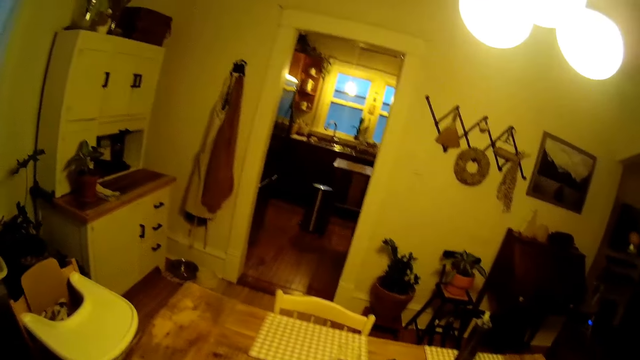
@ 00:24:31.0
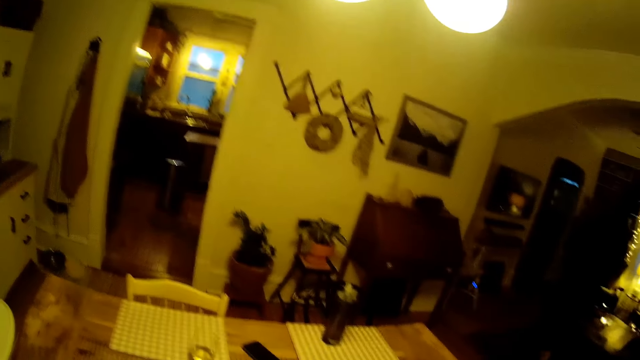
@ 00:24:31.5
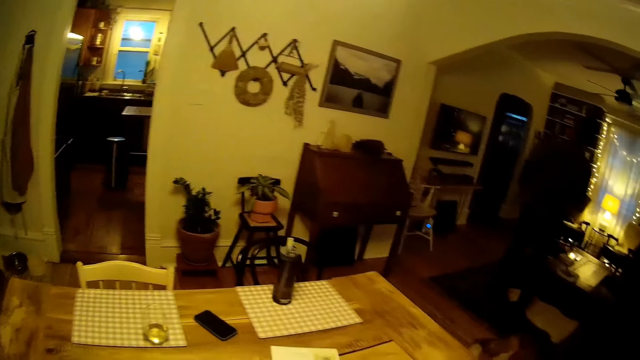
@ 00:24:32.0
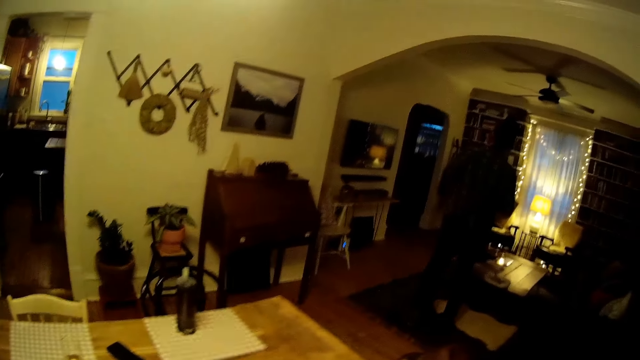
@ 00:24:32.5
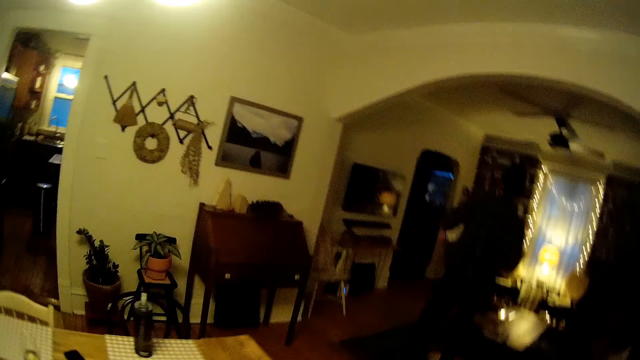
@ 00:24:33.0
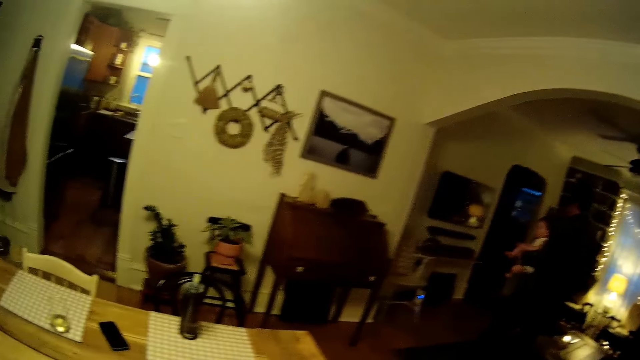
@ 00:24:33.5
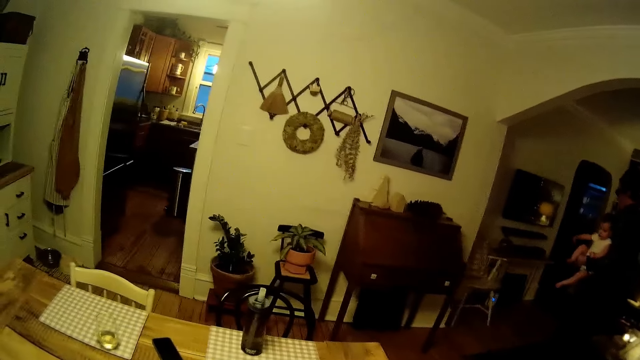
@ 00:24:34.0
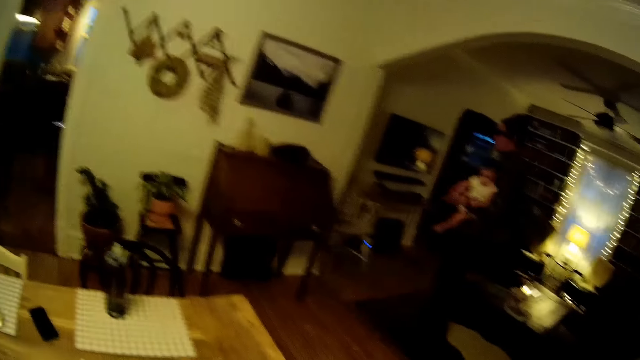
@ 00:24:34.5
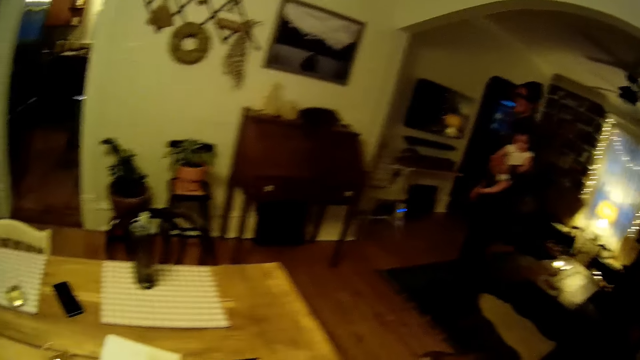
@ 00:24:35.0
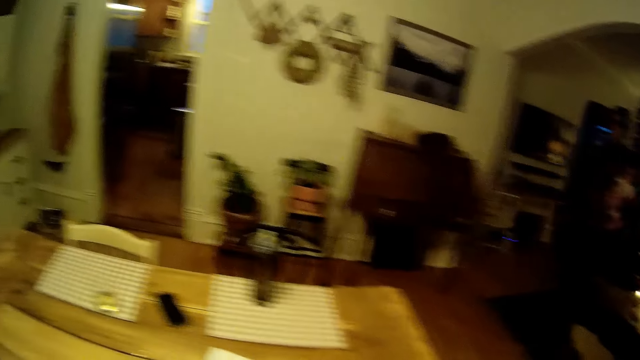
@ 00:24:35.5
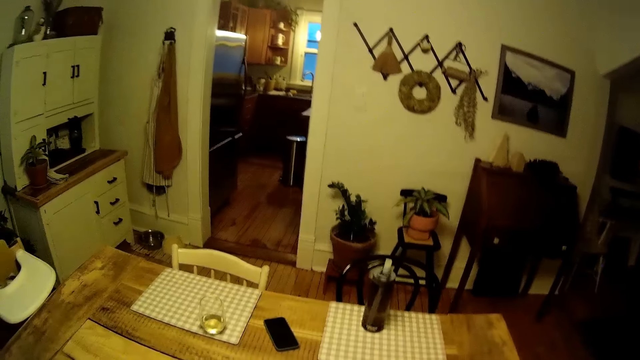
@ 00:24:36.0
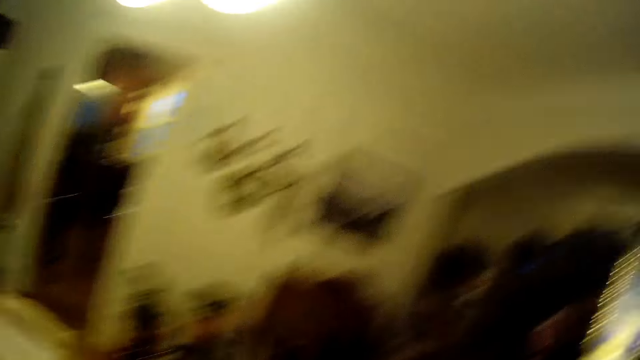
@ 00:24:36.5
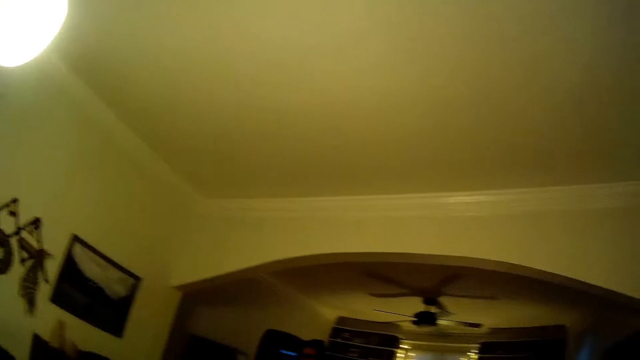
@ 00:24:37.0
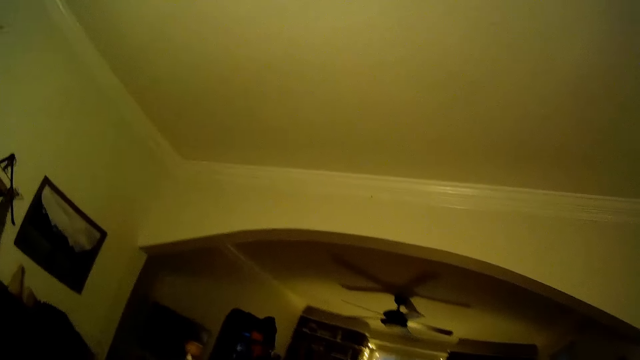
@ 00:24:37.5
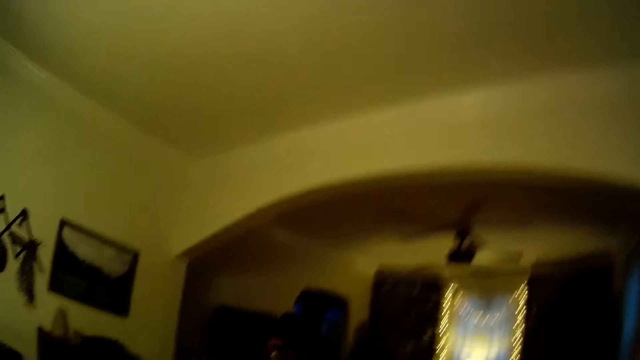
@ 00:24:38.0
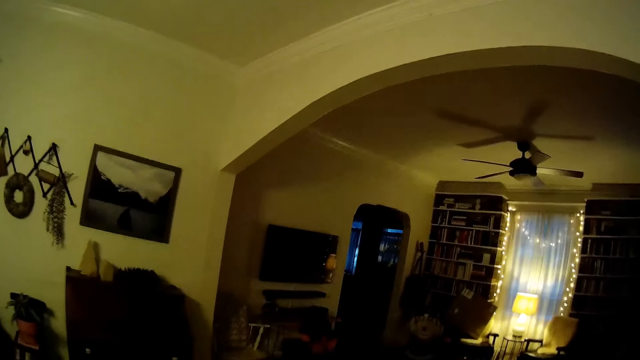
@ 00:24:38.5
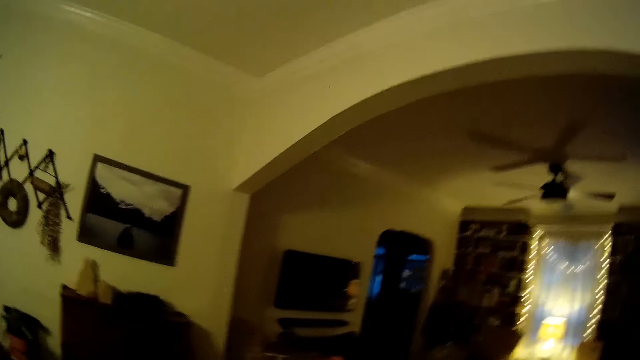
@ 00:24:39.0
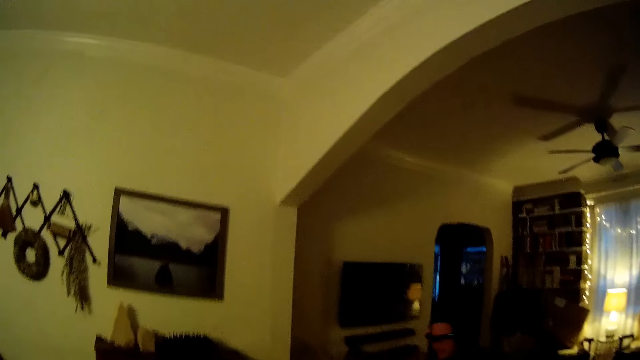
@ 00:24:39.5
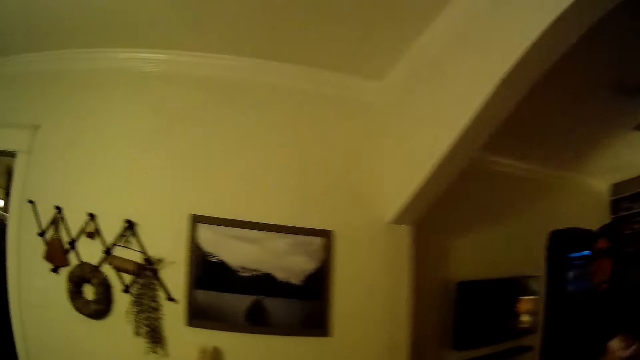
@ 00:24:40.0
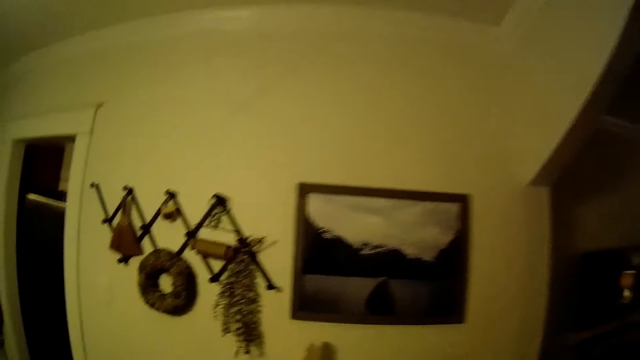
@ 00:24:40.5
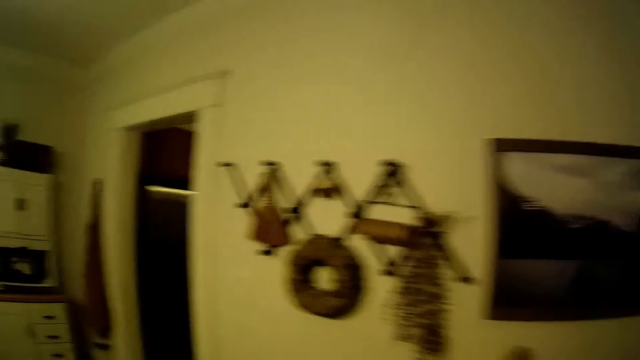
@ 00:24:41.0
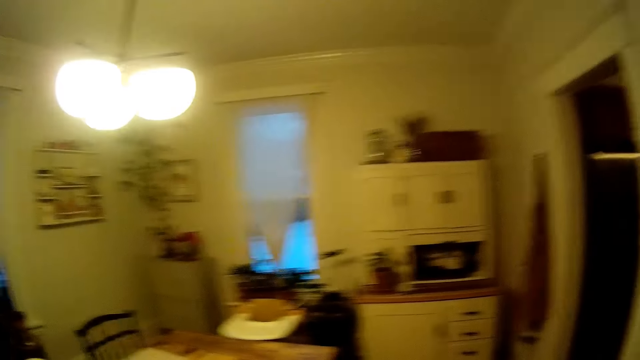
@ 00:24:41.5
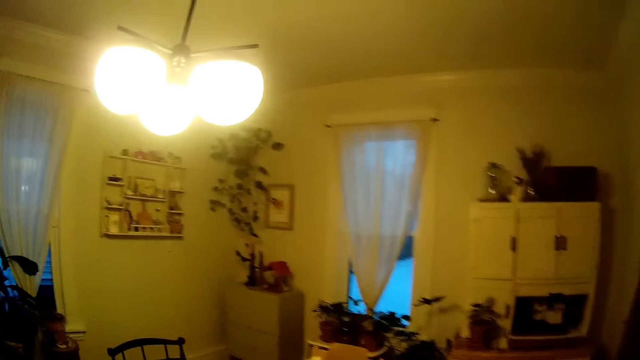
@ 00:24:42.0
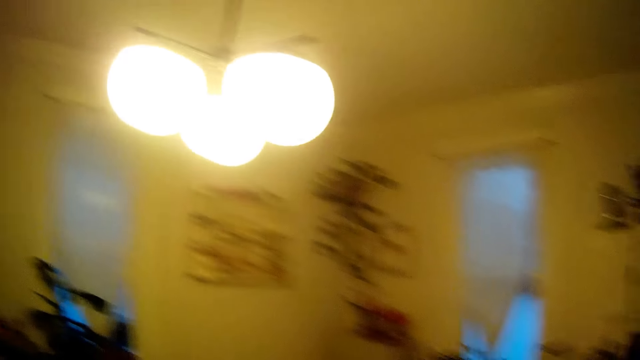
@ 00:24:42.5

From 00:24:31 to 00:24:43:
A man puts a kid on the floor.

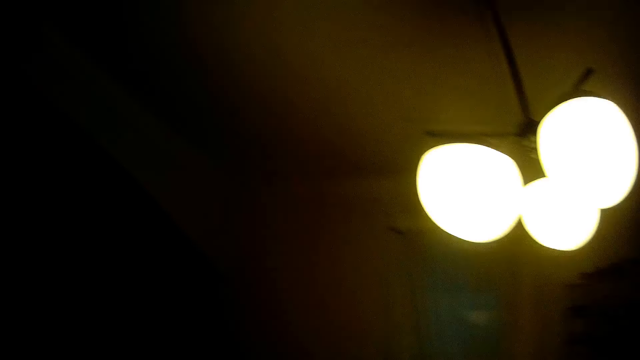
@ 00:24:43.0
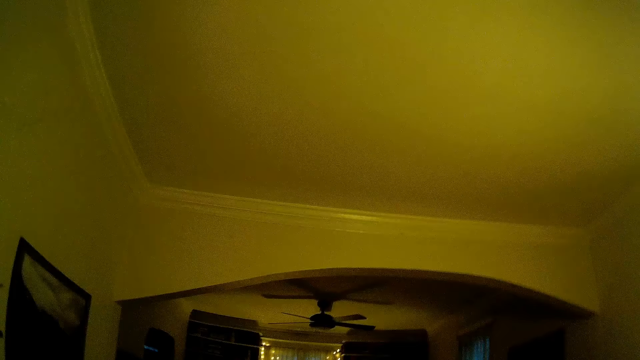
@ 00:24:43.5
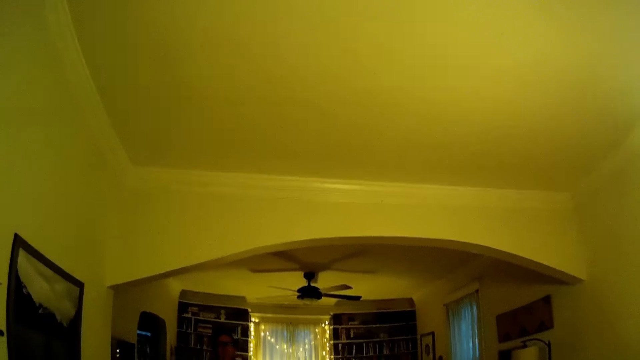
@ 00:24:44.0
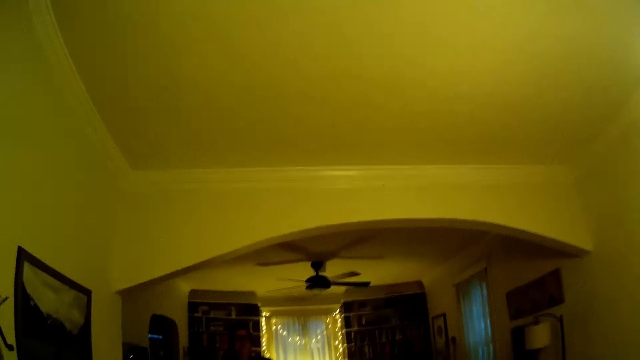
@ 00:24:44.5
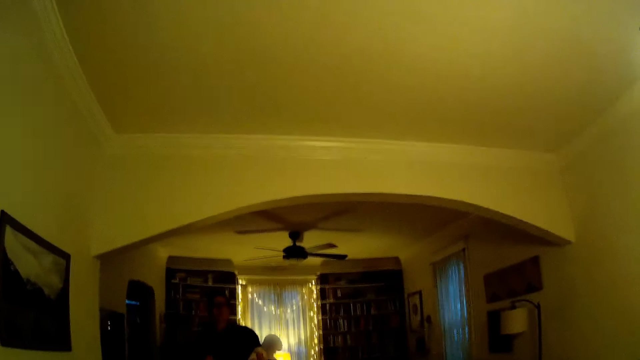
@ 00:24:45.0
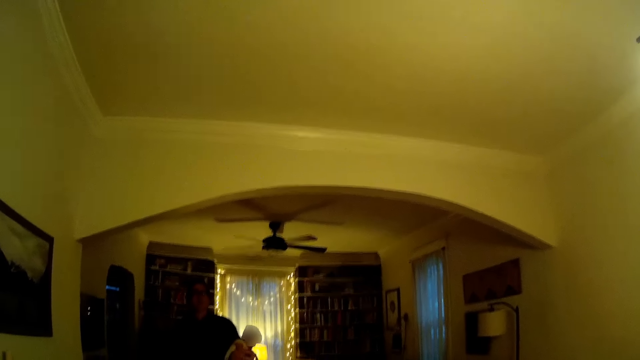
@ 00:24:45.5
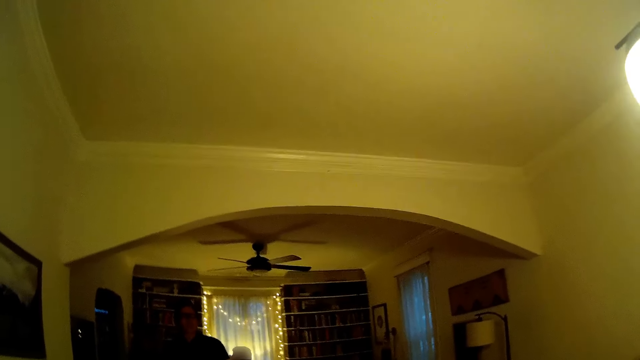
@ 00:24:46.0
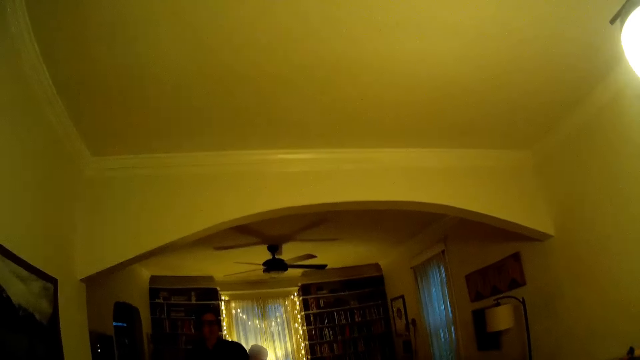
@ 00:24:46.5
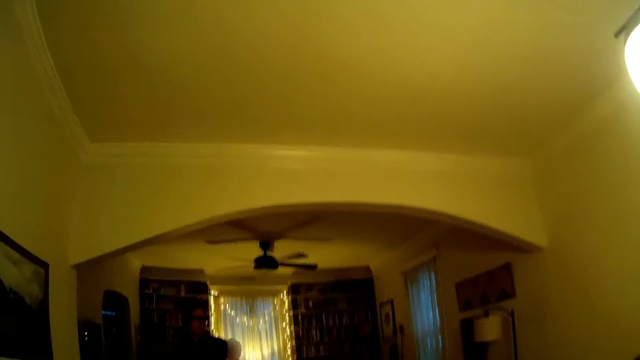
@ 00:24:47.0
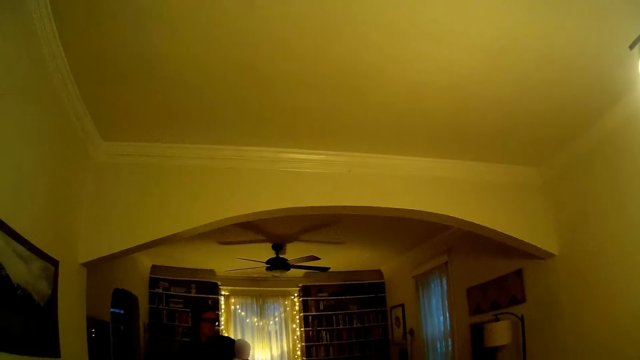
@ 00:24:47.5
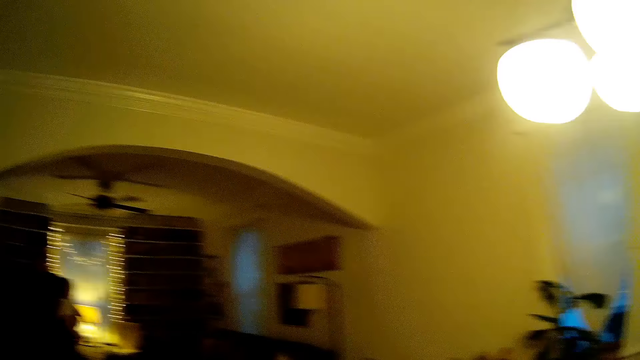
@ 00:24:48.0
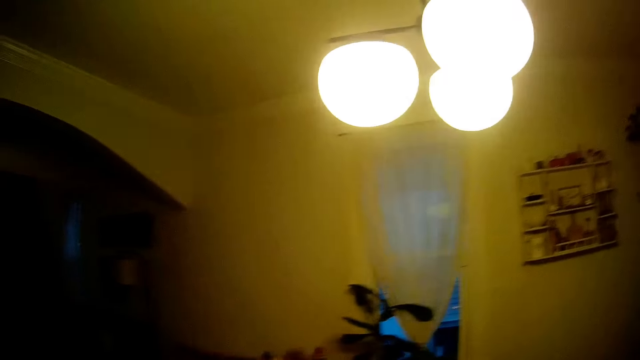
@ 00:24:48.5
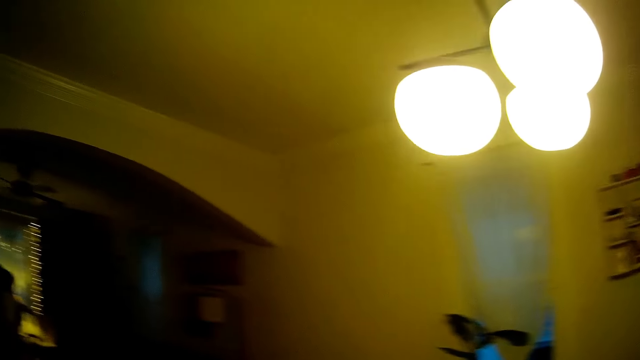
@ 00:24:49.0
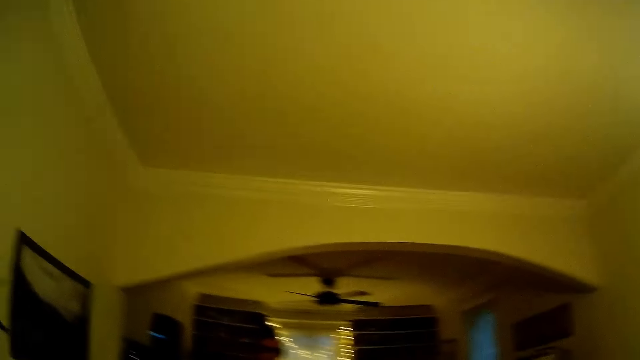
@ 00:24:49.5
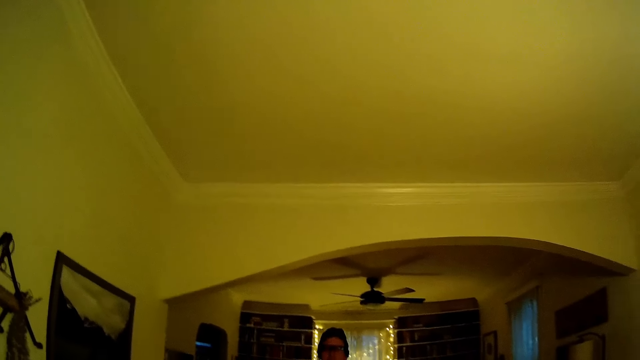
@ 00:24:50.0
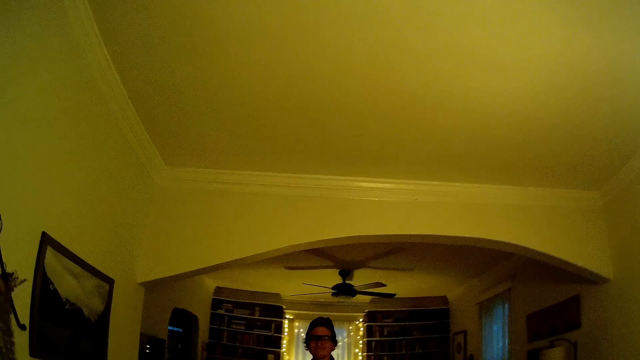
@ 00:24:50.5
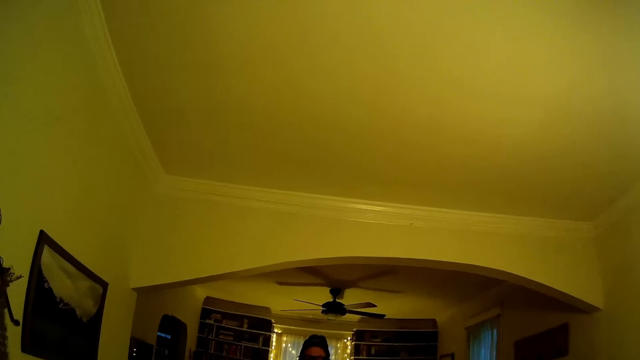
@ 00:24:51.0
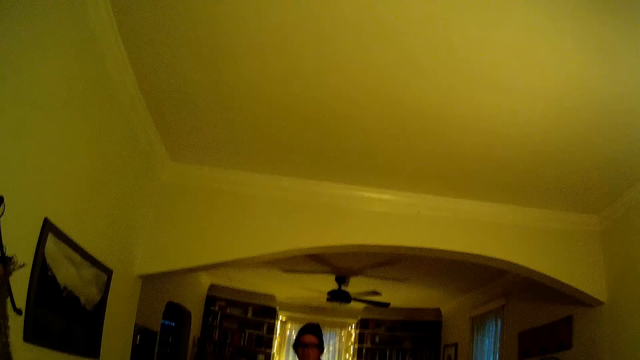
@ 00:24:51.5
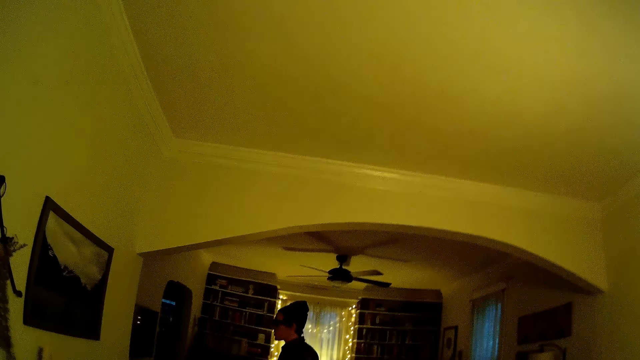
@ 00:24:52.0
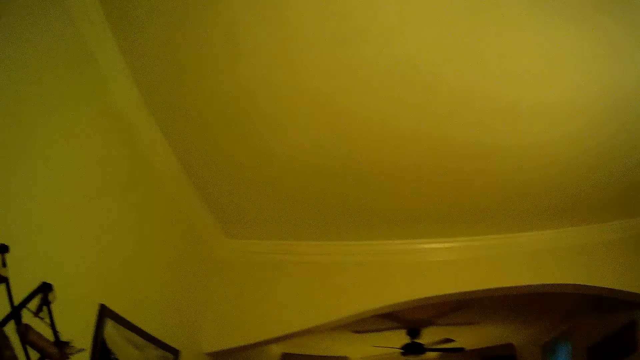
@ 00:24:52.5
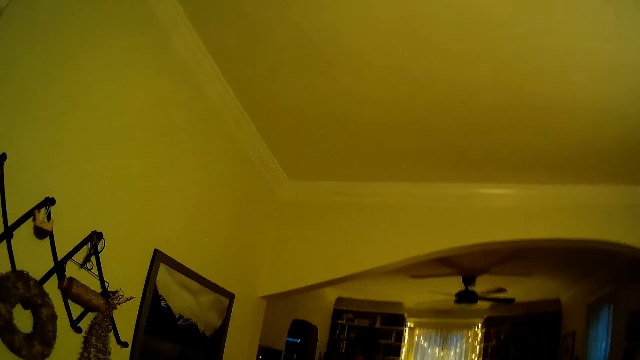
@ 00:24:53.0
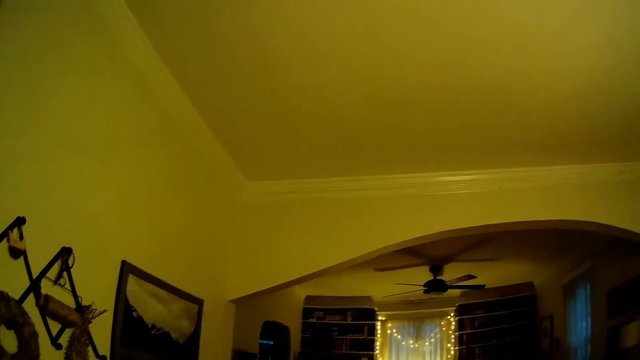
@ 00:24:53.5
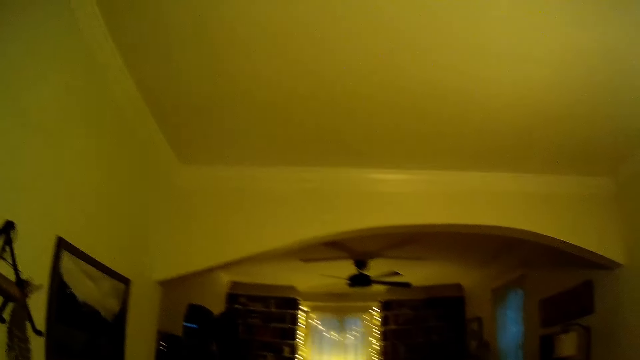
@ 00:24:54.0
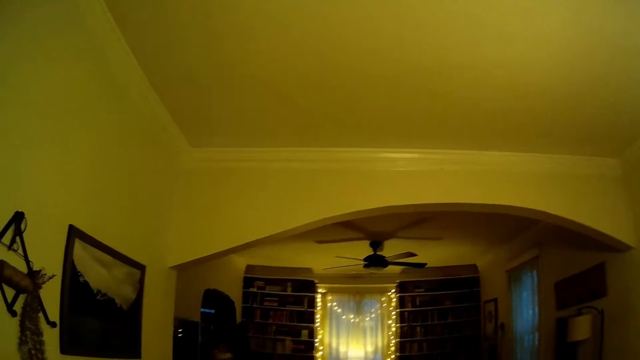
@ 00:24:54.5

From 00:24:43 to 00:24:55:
The camera wearer looks around. They converse with a man.
